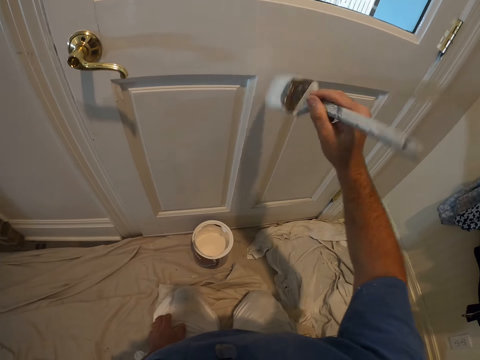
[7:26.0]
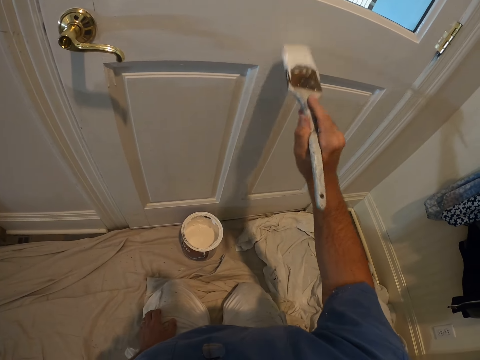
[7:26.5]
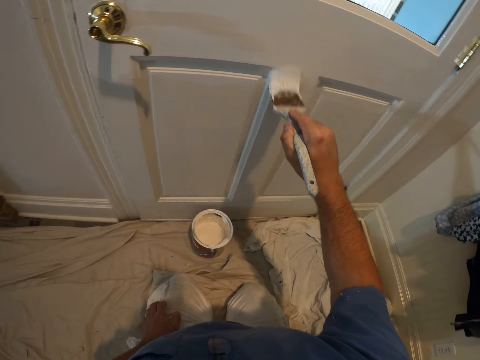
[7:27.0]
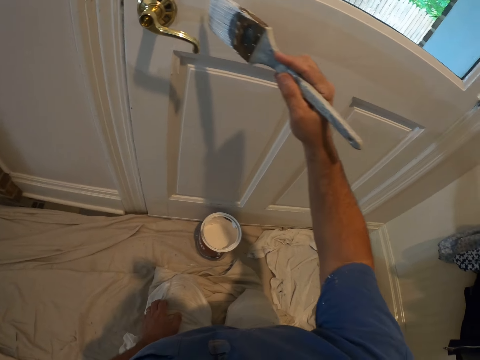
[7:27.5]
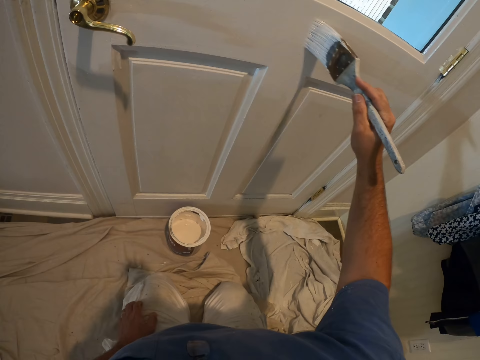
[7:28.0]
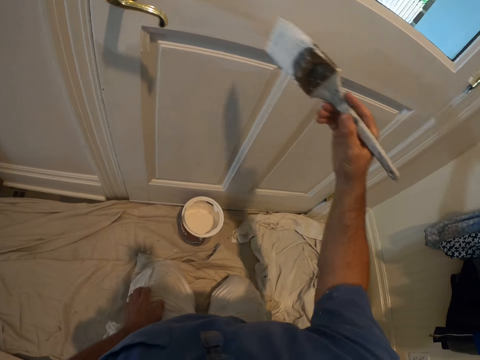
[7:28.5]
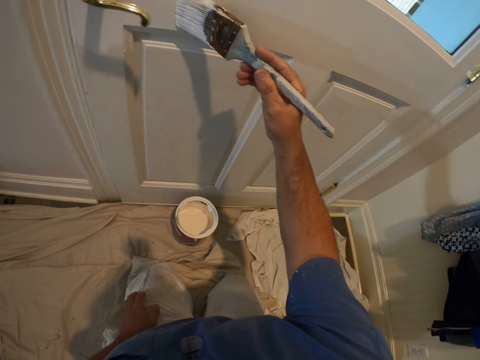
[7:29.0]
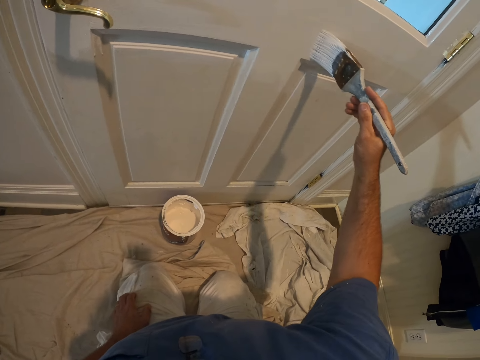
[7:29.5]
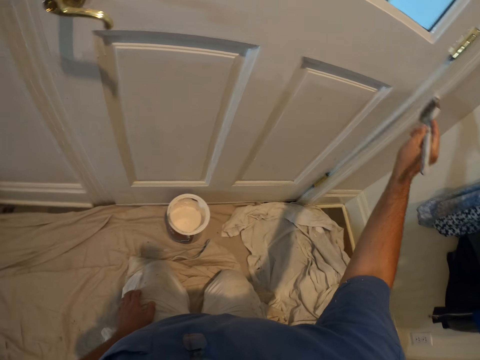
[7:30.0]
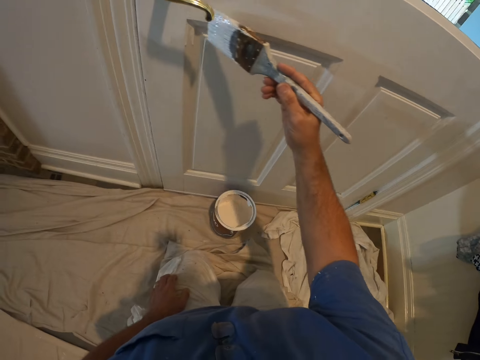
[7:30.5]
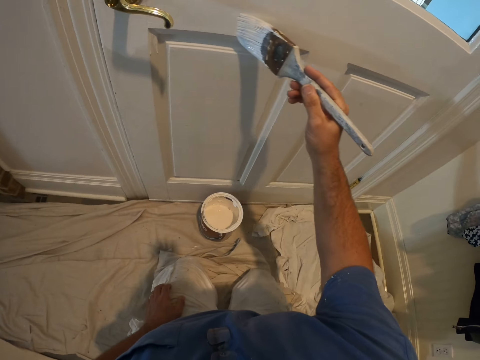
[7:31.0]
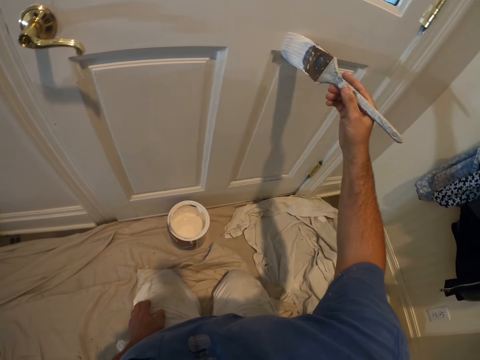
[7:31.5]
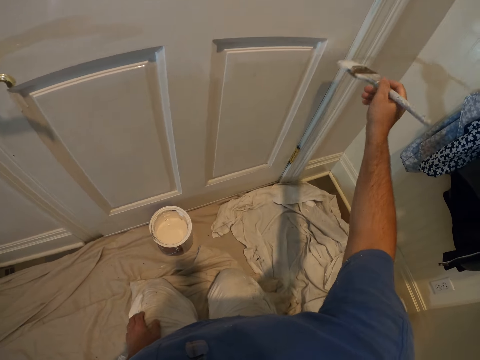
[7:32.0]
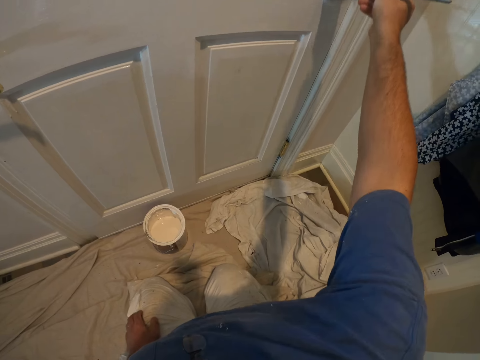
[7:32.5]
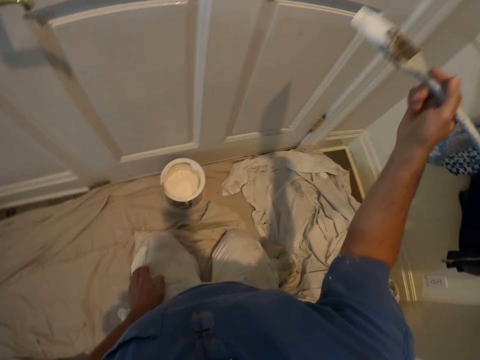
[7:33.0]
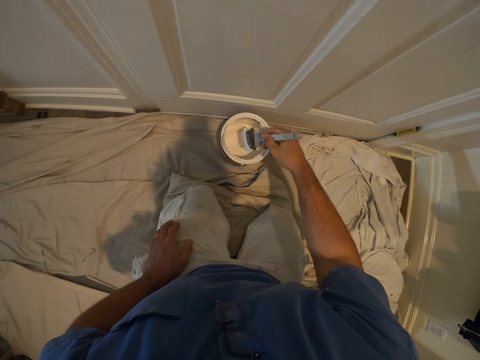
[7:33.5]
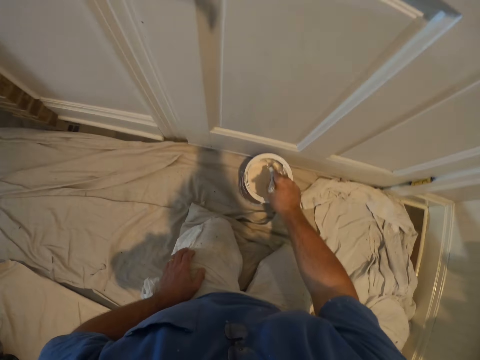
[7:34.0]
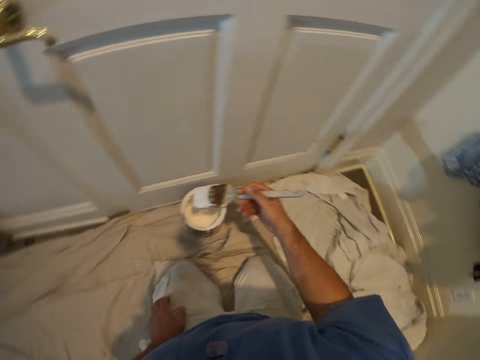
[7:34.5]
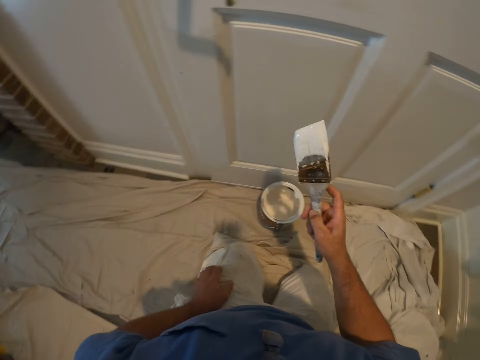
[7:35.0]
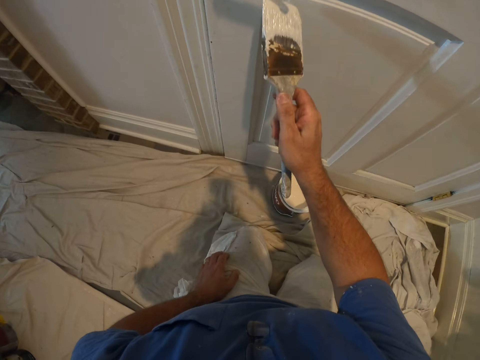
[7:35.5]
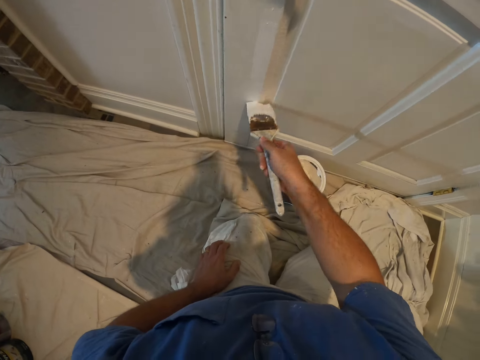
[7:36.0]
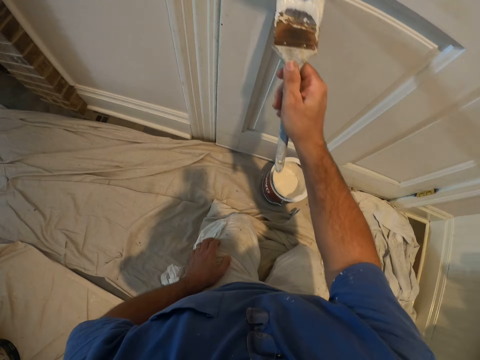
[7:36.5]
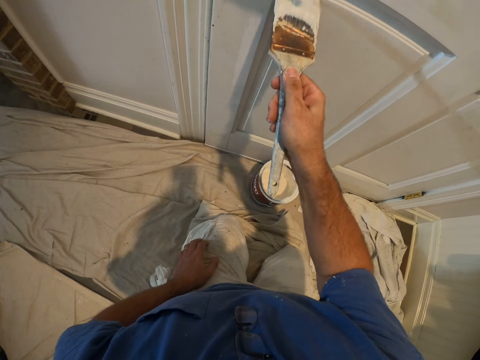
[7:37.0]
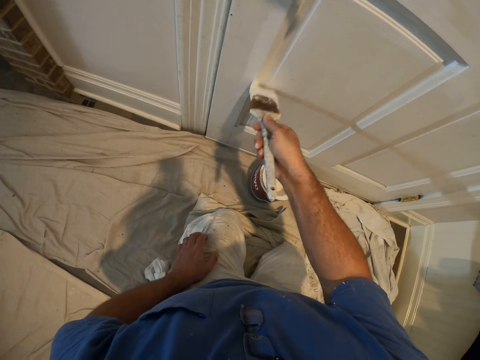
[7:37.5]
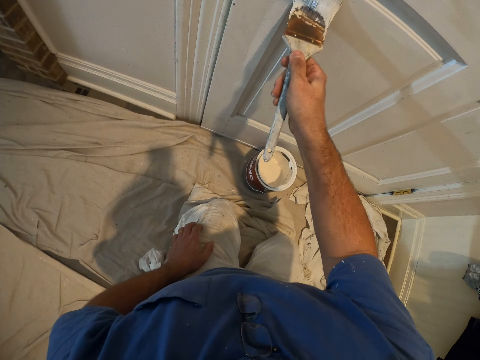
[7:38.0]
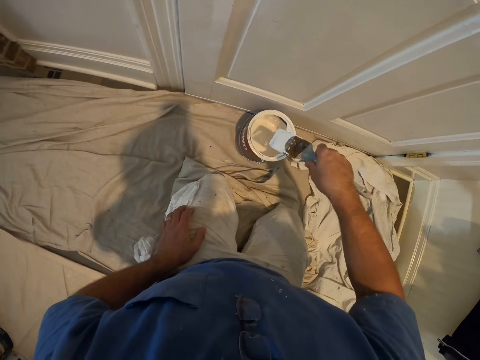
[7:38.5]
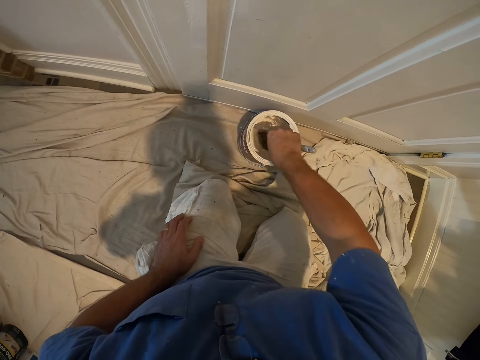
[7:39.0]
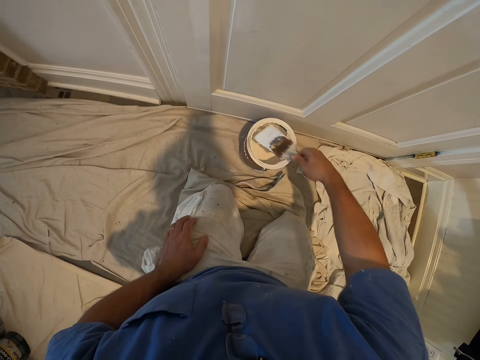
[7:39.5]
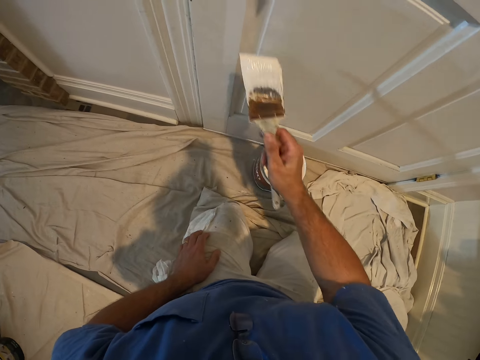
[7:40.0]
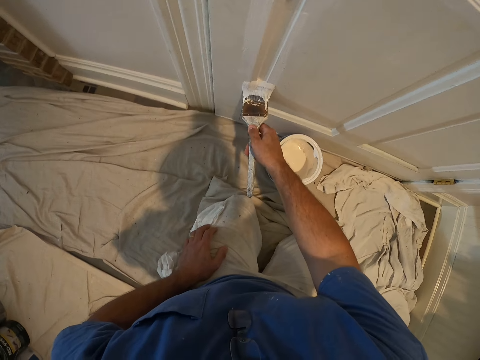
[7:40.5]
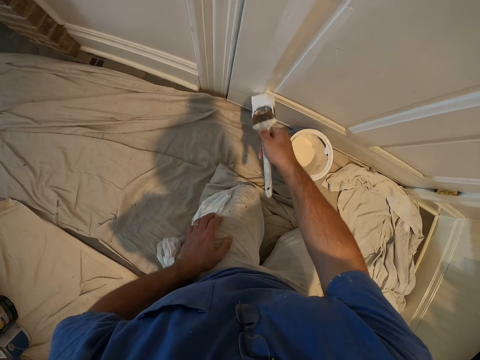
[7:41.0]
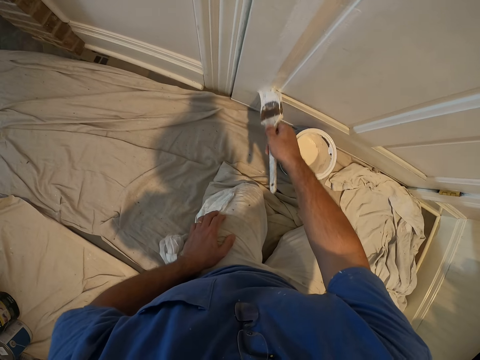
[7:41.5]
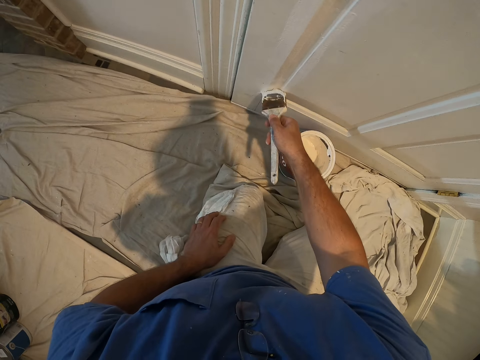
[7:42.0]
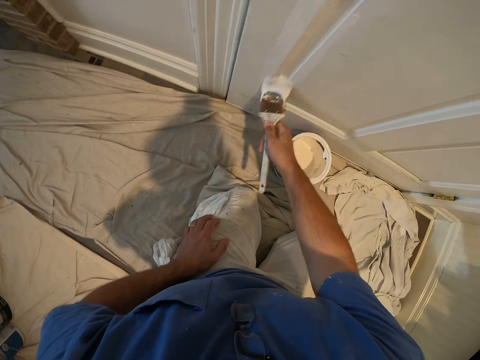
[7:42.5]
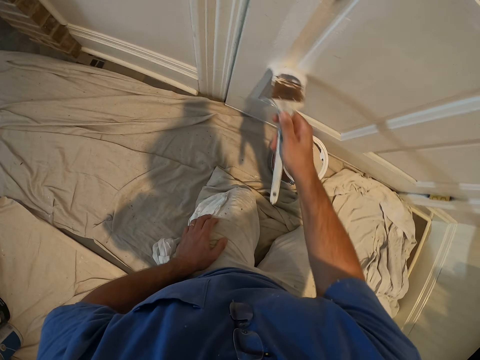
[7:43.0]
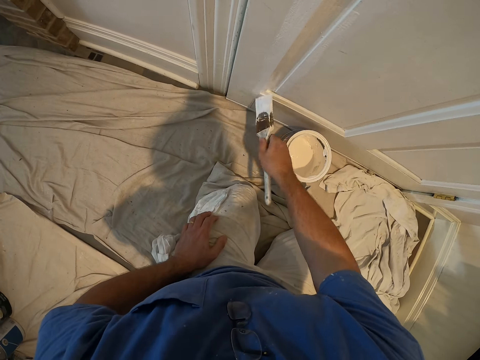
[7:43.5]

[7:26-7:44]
The camera wearer dips the paint brush into the bucket of paint. They continue painting the door with the paint brush. They dip the paint brush into the bucket of paint. They continue painting the door with the paint brush.

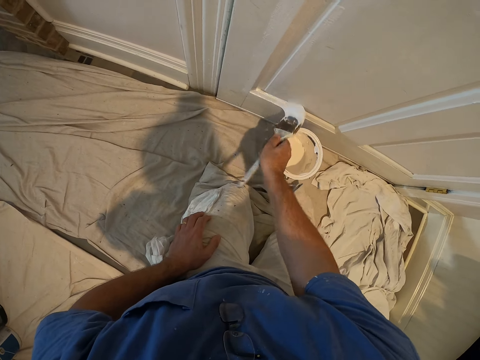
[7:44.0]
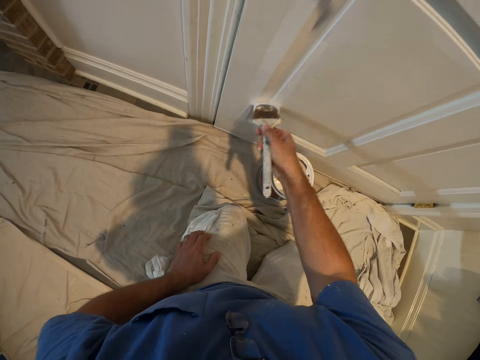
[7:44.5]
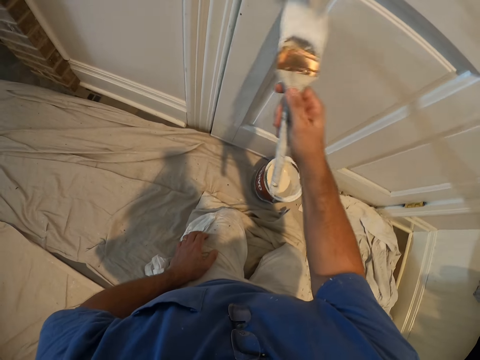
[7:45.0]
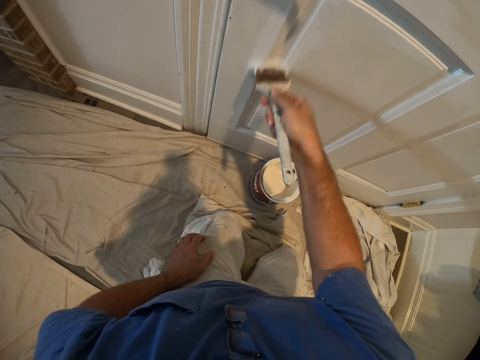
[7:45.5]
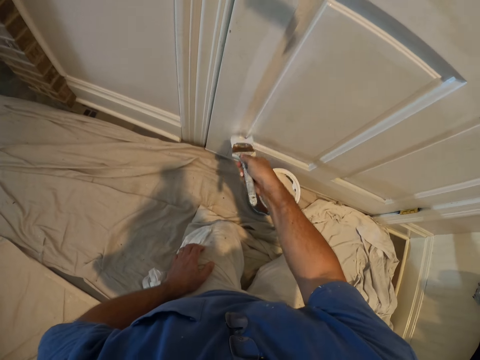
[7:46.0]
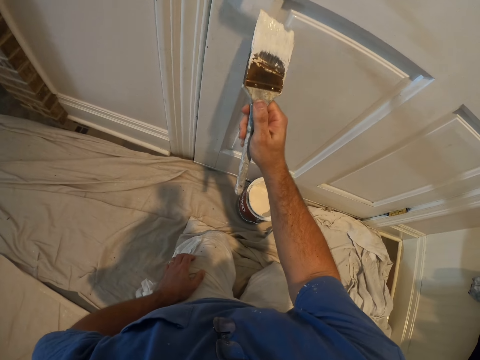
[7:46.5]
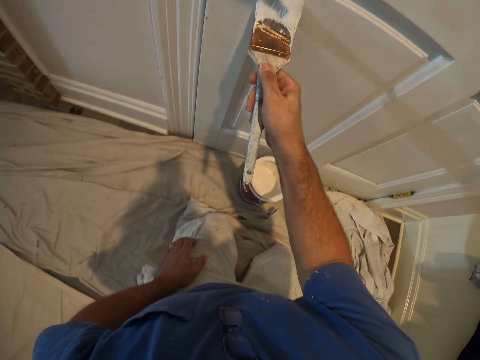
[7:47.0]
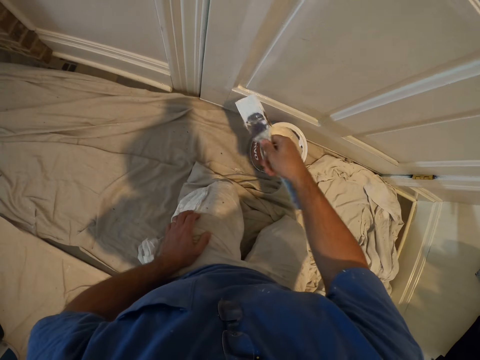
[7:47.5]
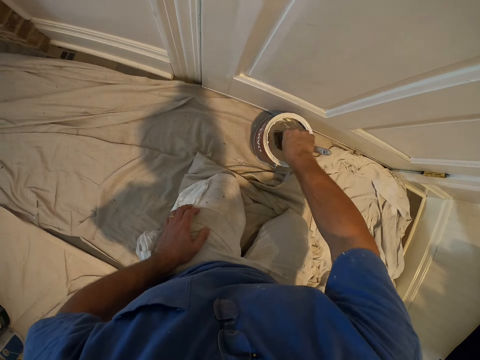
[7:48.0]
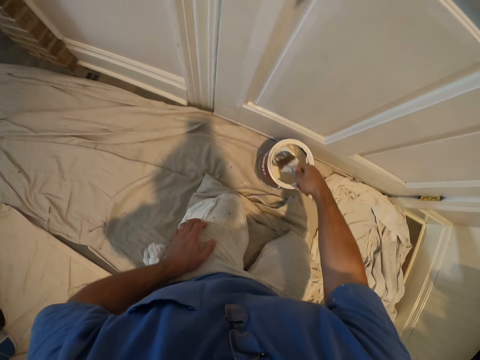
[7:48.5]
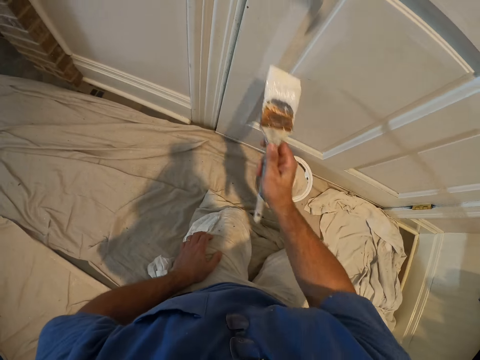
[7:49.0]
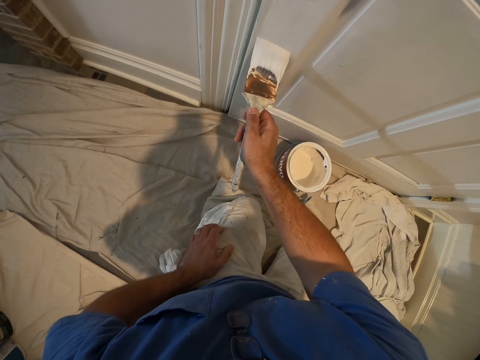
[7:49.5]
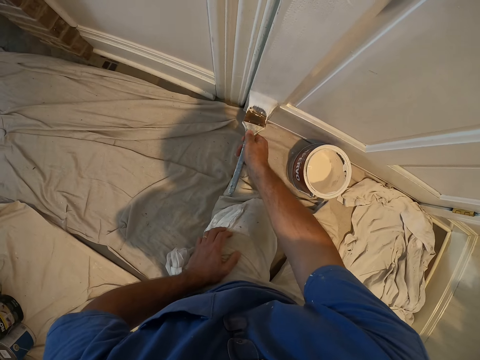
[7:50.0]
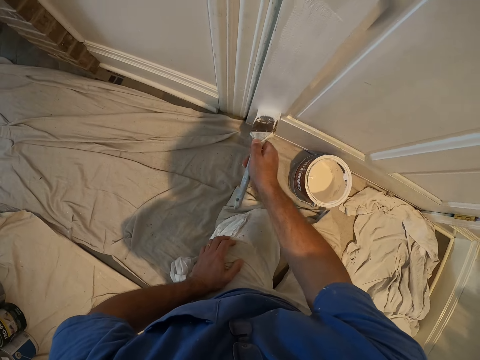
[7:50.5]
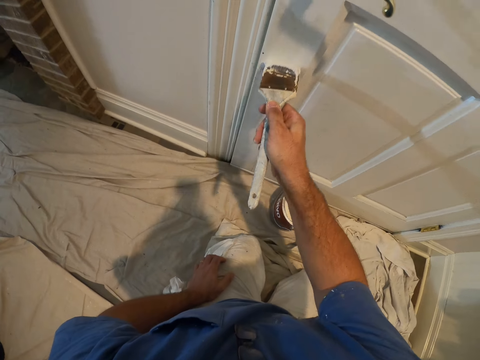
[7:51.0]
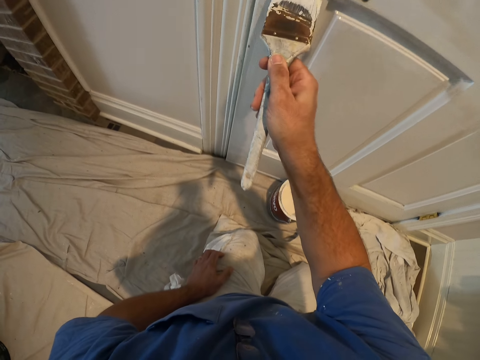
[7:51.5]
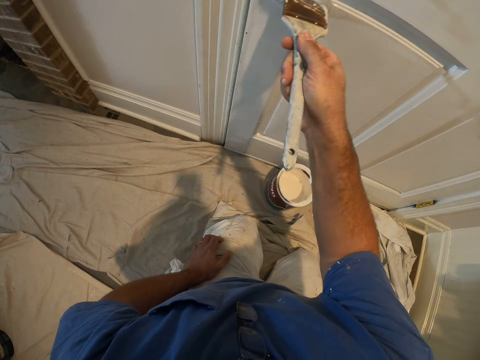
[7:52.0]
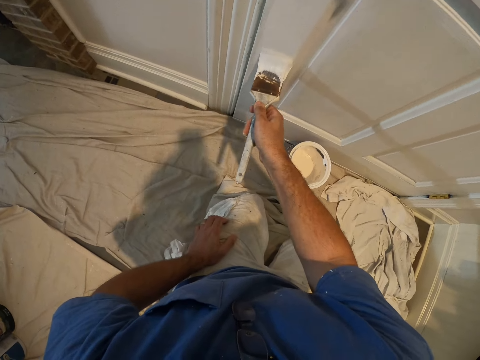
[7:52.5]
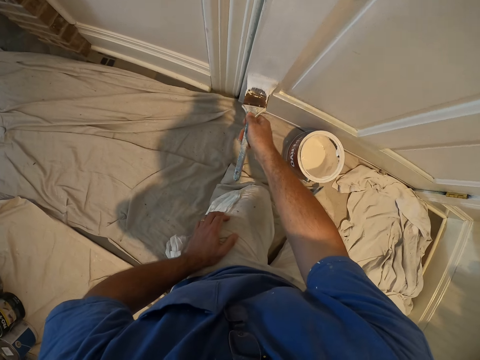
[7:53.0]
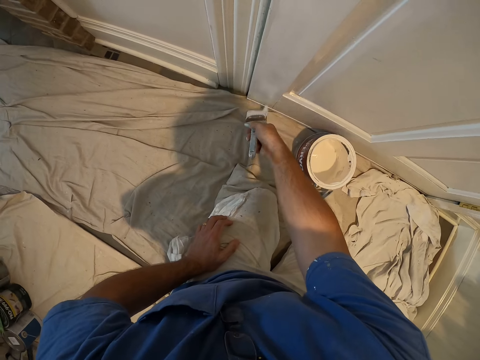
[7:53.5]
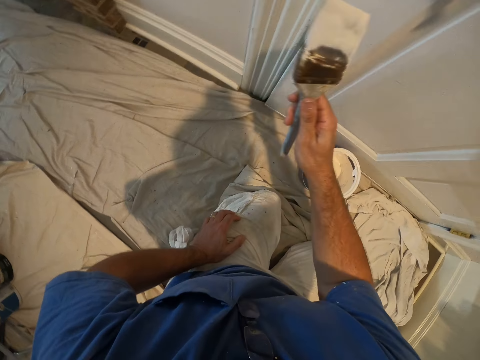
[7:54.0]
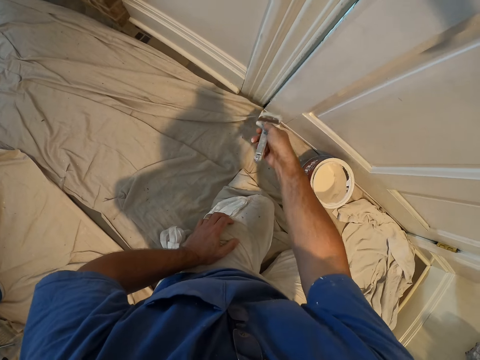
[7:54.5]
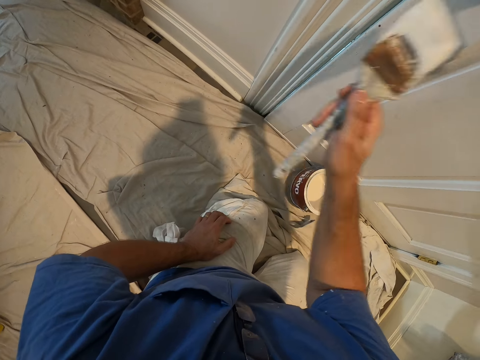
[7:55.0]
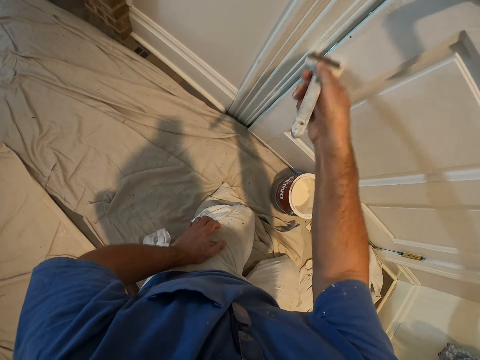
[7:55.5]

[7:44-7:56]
The camera wearer dips the paint brush into the bucket of paint. They continue painting the door with the paint brush.
